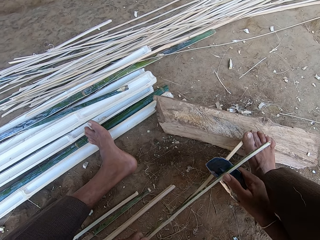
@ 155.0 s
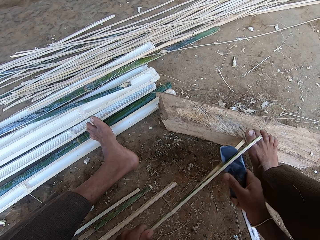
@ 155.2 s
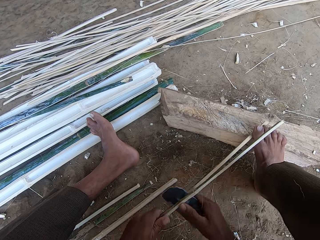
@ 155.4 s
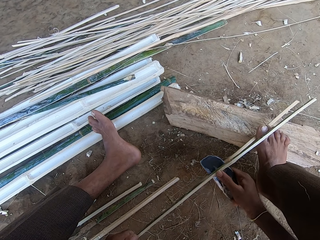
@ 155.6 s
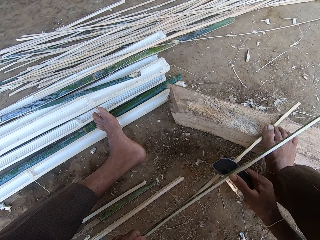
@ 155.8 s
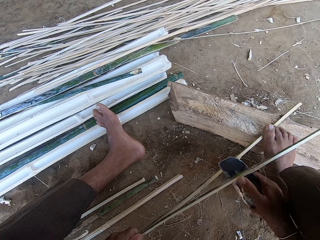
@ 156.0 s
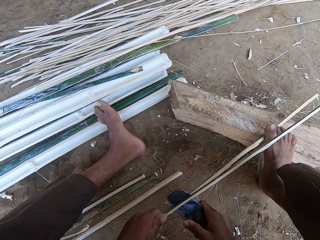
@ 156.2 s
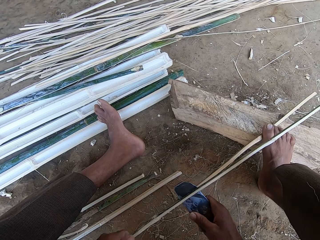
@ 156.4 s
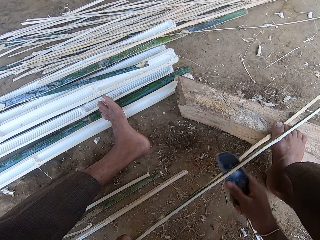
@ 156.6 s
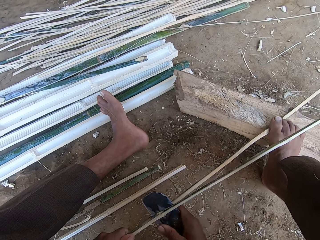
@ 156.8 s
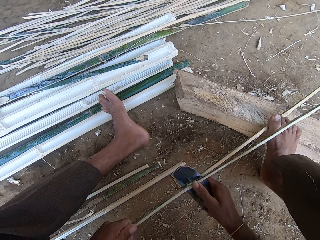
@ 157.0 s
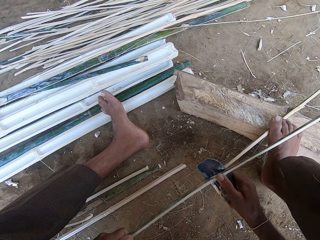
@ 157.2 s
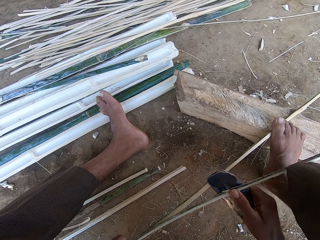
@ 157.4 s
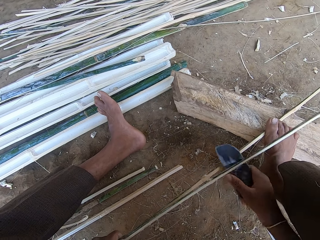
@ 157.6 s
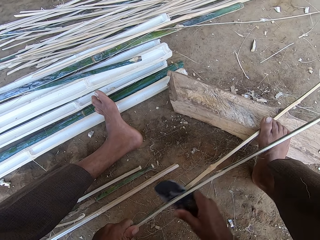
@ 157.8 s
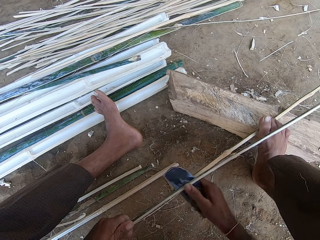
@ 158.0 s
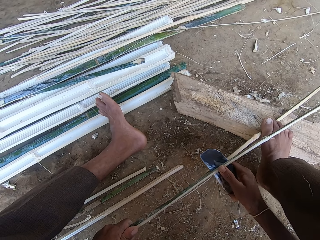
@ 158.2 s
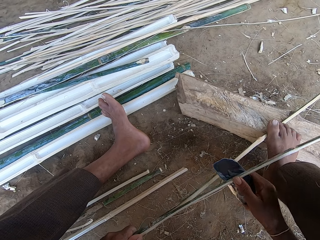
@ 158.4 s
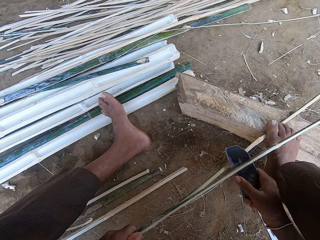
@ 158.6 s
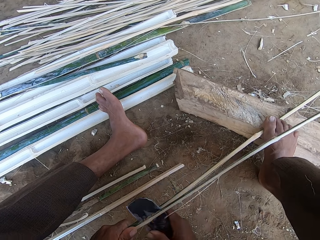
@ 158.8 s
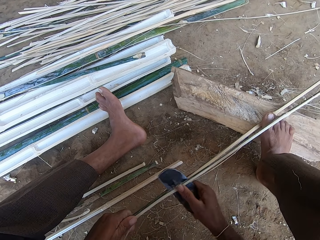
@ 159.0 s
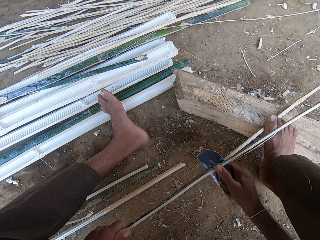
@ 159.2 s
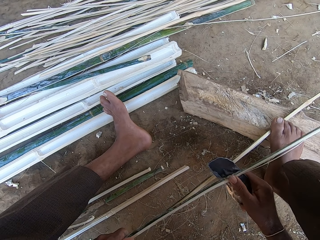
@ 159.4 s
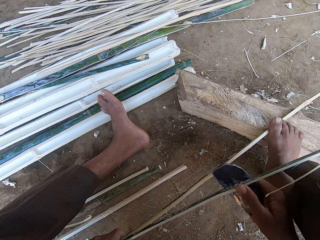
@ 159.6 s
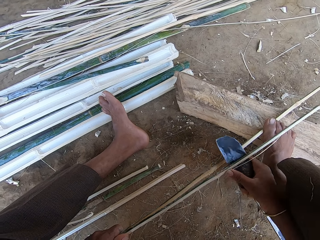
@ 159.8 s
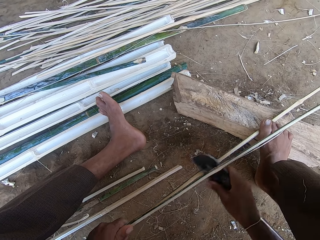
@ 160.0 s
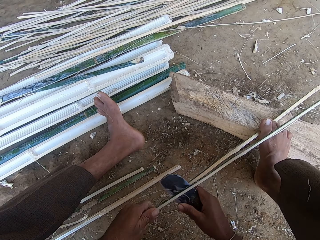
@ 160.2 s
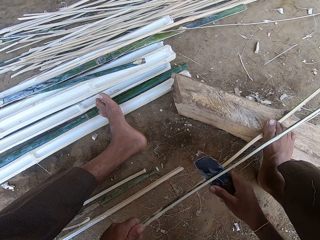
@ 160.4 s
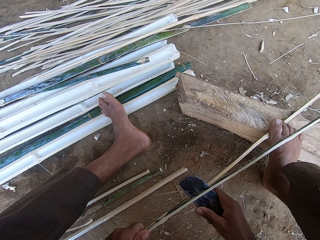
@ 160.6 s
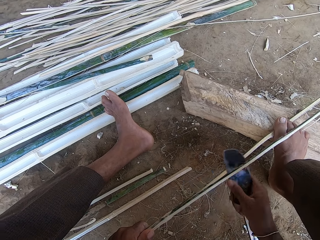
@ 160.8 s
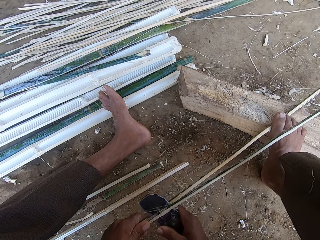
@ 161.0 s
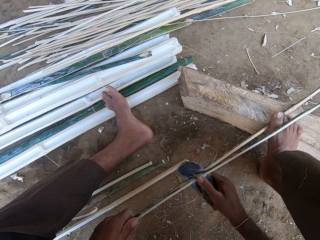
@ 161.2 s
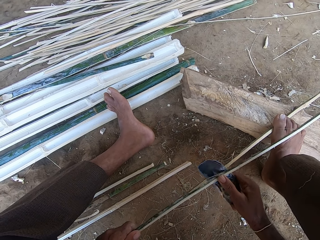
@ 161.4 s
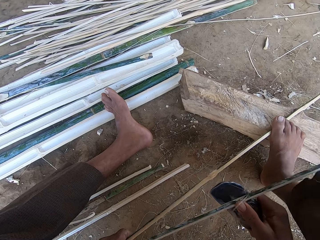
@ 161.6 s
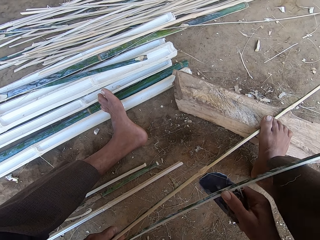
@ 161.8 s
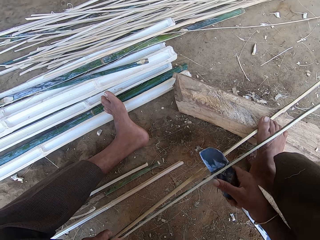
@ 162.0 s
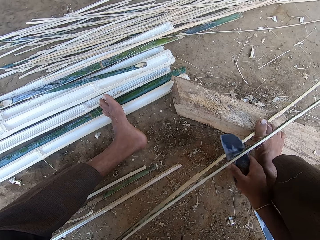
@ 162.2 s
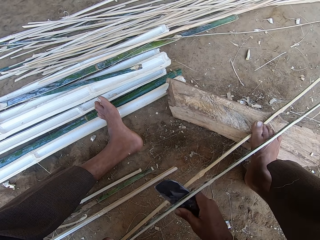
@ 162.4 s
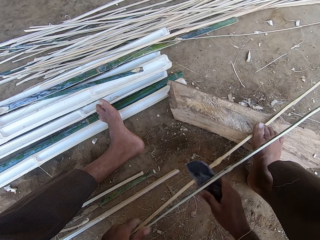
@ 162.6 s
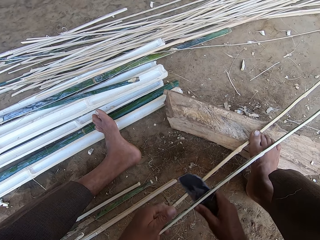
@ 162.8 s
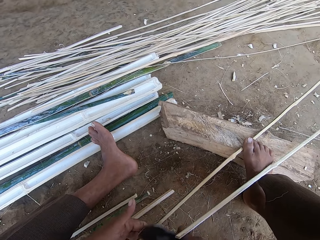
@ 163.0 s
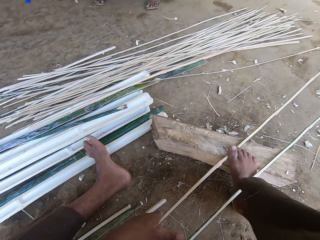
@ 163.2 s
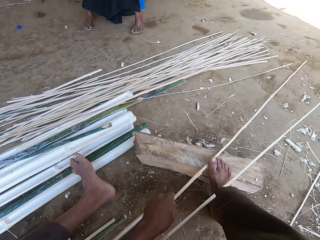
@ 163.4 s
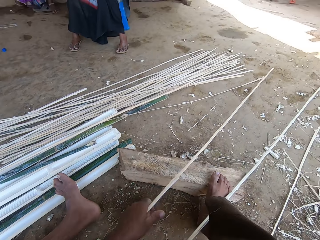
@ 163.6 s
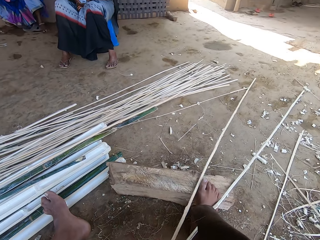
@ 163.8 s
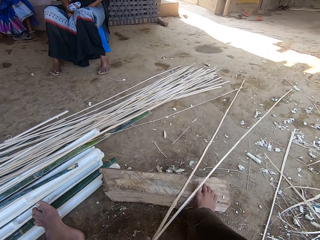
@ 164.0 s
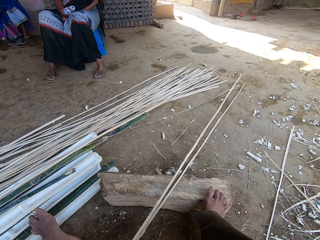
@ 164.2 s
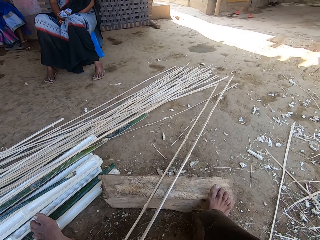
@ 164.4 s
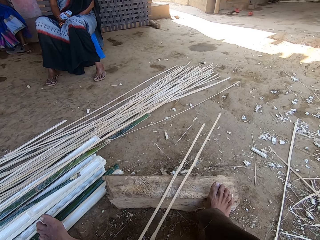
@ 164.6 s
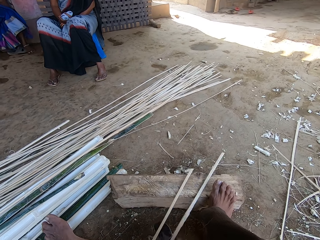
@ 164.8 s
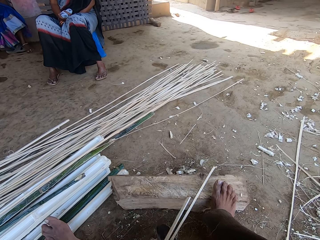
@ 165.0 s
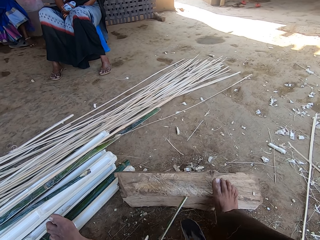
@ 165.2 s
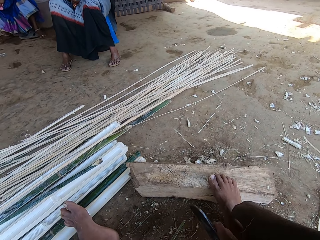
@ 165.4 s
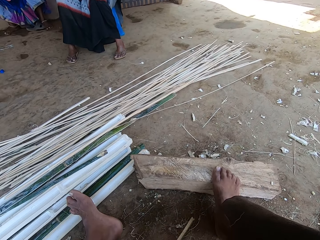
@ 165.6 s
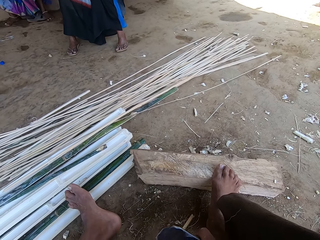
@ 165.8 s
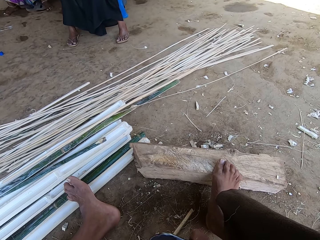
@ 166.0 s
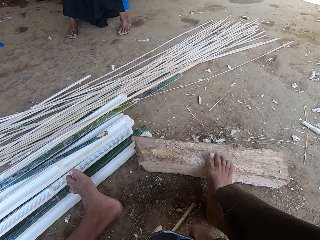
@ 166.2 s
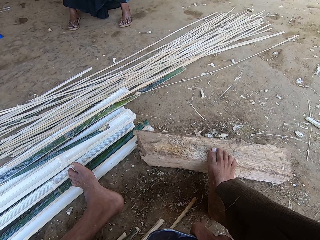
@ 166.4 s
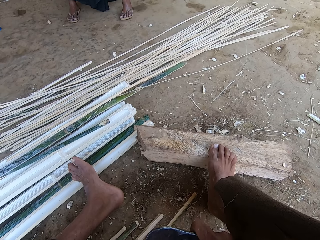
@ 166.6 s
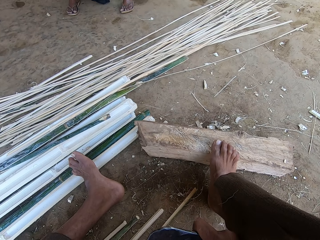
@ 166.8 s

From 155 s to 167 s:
The camera wearer steps on bamboo. They chop the reeds with a sickle. They move the bamboo.

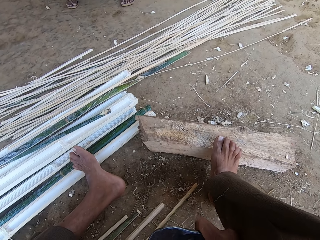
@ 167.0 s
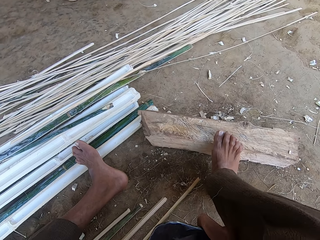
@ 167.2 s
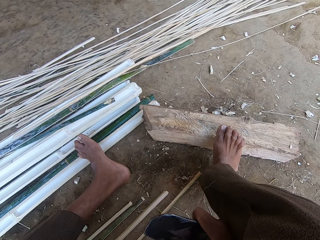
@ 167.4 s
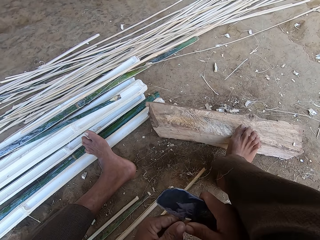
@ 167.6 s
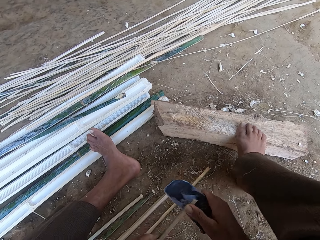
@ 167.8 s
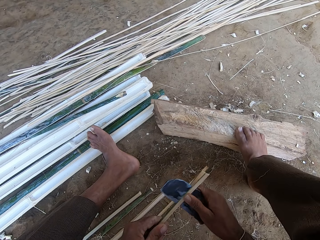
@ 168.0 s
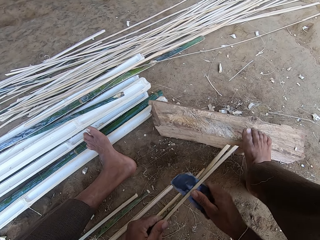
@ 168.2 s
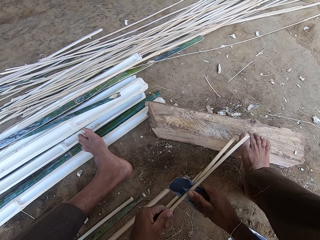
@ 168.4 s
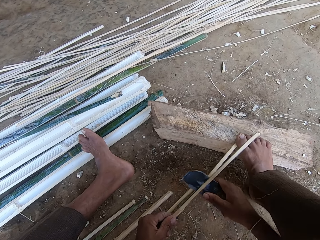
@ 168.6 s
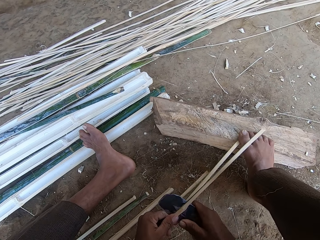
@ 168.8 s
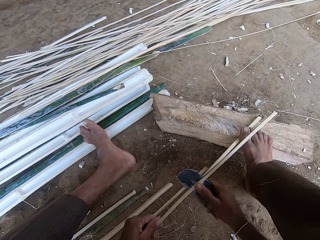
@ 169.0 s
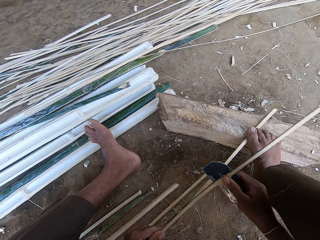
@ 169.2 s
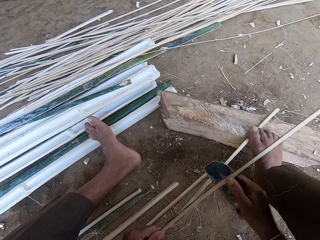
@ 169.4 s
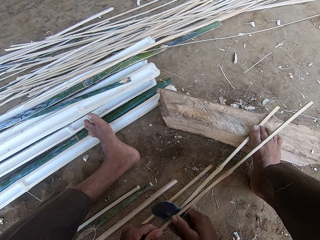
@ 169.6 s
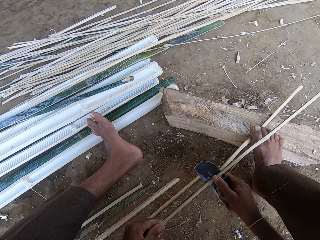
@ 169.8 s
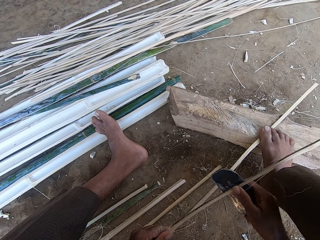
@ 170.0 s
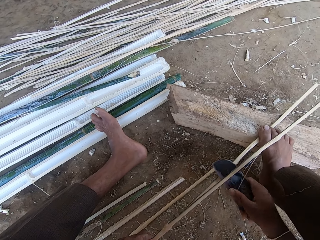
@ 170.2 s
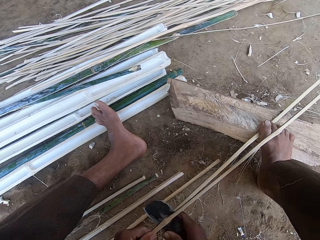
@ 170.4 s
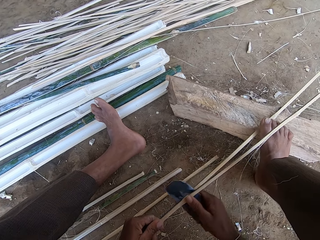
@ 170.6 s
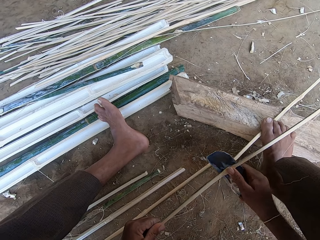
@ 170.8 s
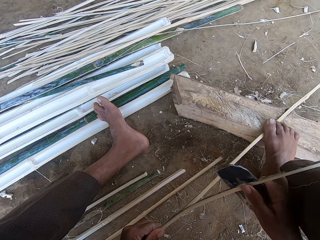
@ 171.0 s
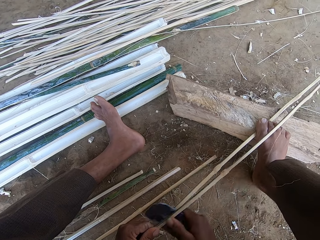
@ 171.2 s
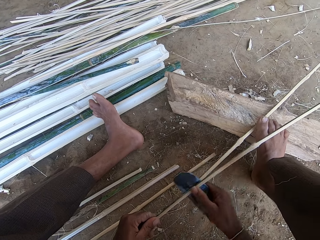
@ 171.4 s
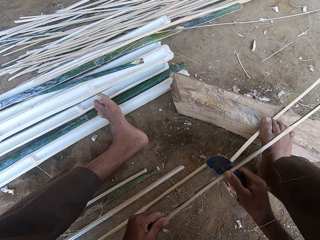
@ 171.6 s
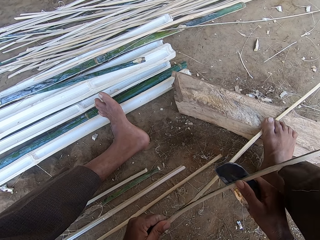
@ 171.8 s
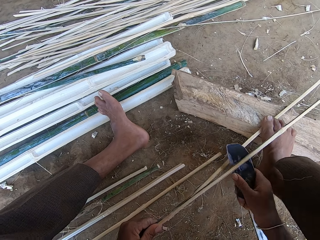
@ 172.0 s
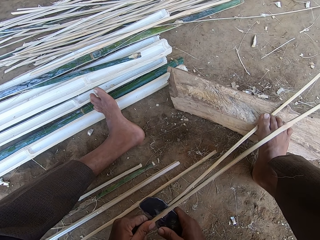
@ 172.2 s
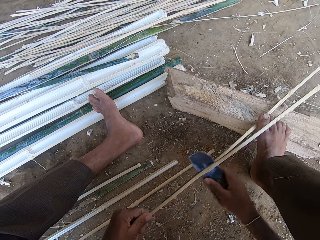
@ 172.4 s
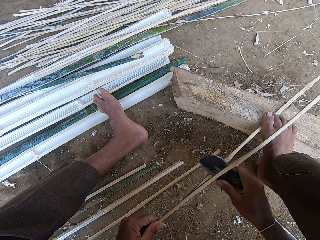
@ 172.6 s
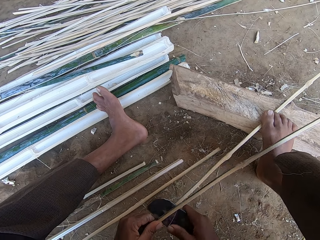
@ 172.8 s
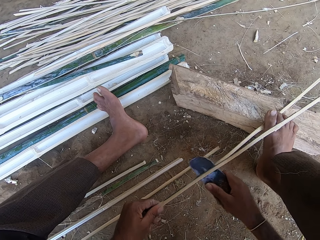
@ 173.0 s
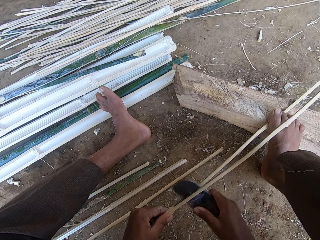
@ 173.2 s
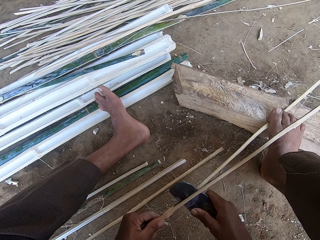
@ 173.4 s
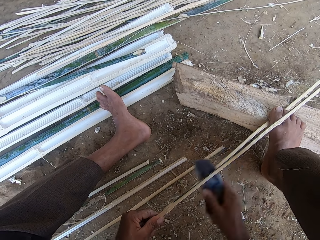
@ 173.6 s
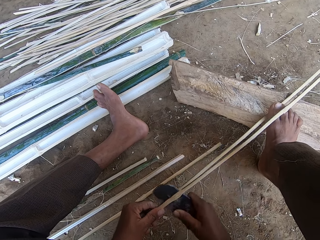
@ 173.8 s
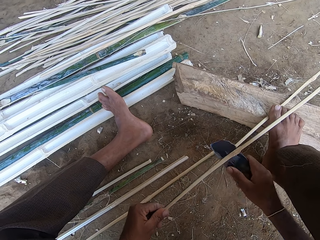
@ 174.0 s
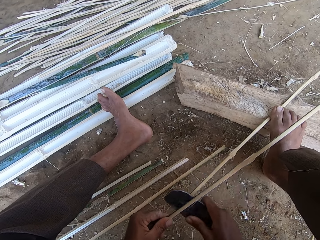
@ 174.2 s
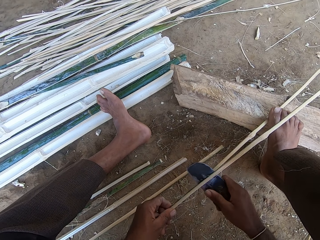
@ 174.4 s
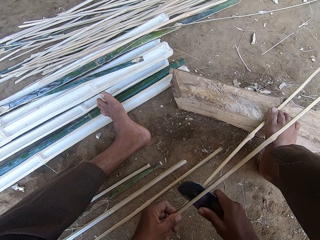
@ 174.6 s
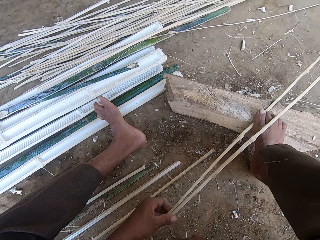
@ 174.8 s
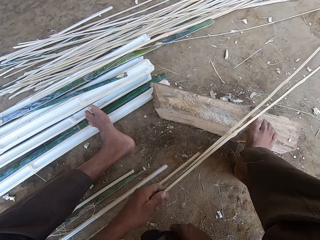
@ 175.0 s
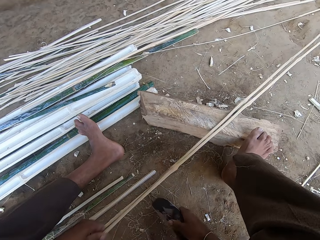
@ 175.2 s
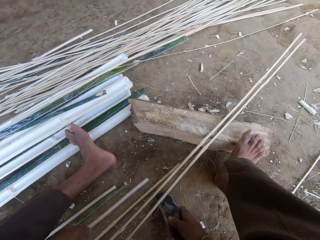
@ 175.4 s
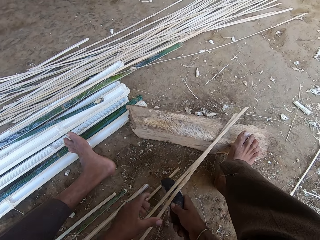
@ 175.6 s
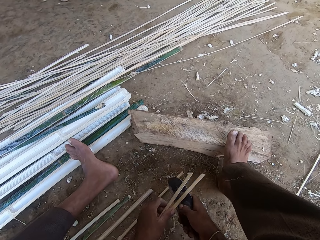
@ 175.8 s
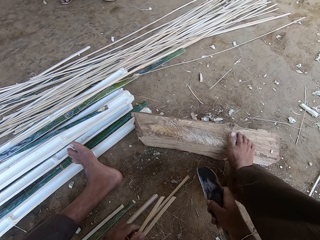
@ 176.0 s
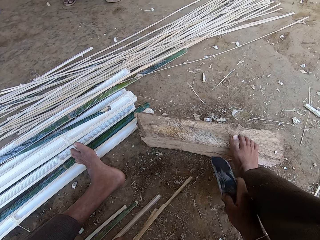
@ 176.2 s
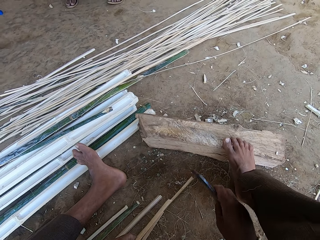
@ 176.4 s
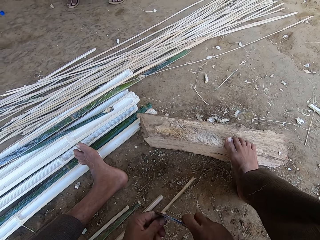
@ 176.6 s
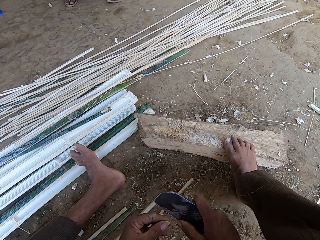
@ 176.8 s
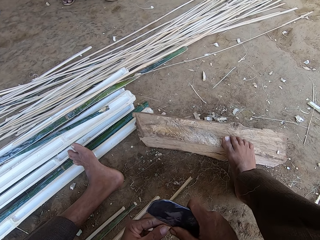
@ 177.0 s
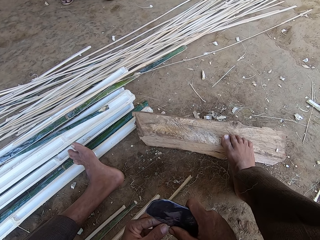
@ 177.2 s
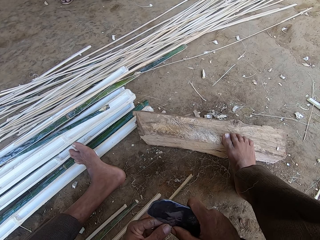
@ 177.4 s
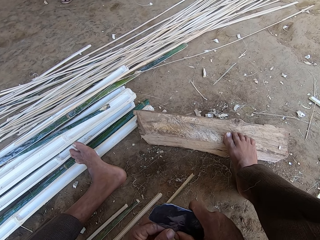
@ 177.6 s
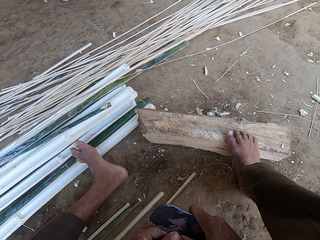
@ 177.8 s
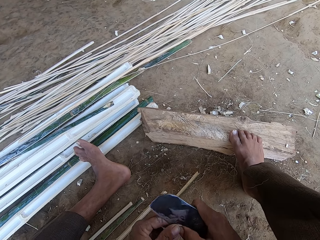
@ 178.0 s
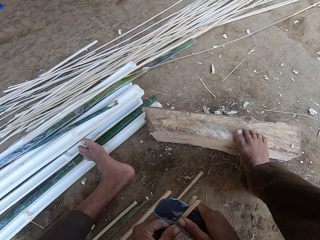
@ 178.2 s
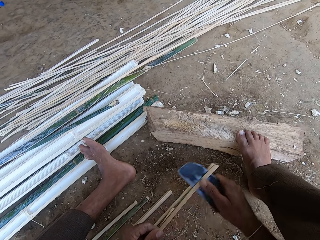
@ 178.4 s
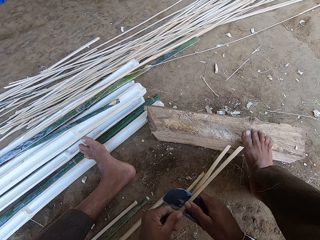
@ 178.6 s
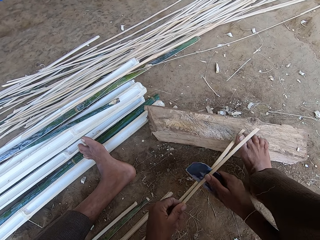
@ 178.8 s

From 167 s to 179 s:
The camera wearer slices bamboo. They step on the bamboo. They move the bamboo. They slice the bamboo and talk to a woman.
